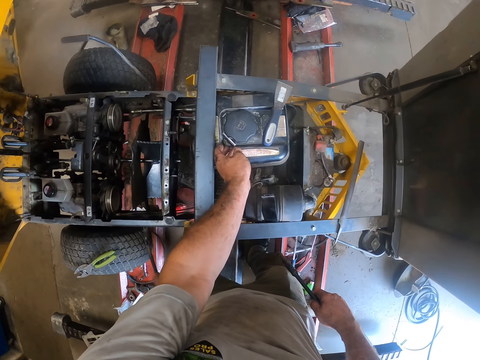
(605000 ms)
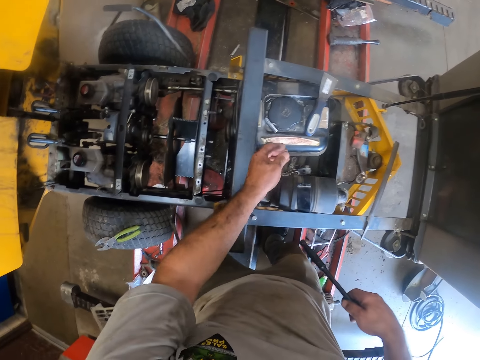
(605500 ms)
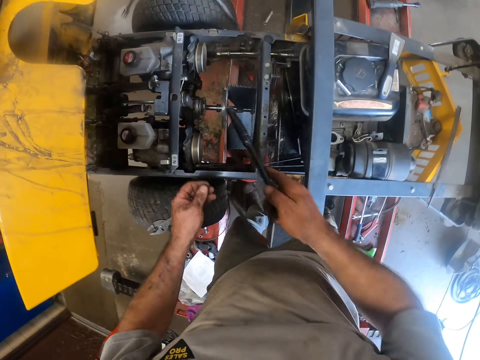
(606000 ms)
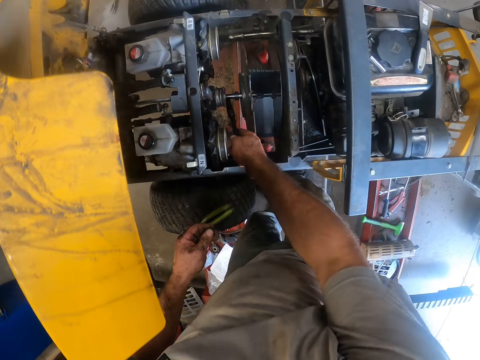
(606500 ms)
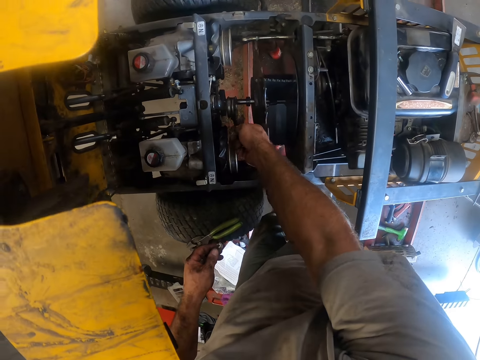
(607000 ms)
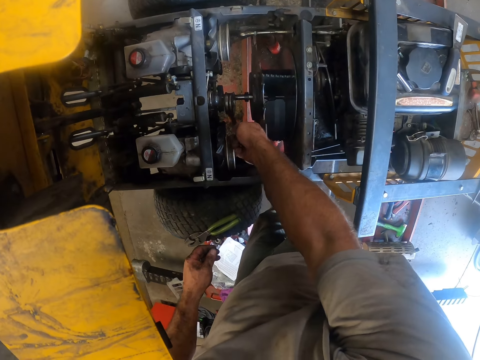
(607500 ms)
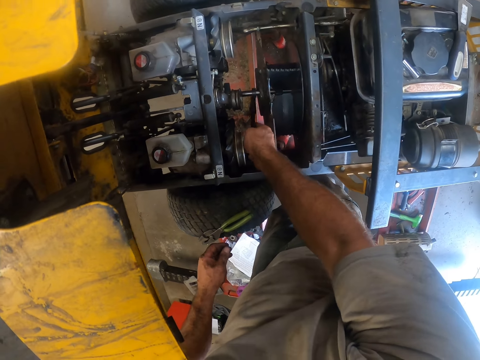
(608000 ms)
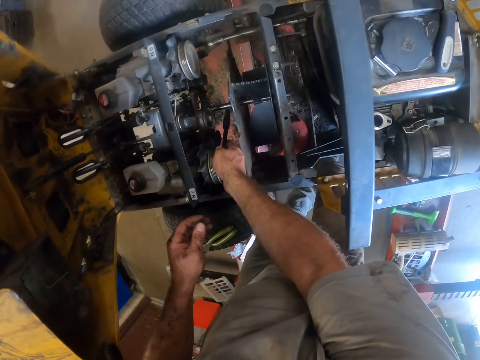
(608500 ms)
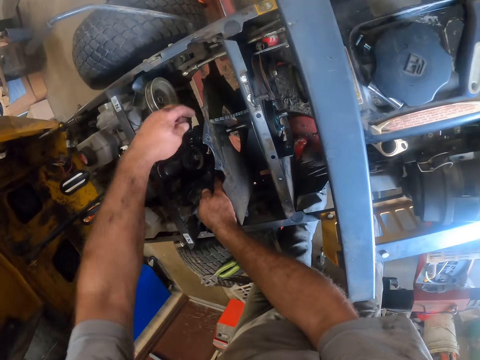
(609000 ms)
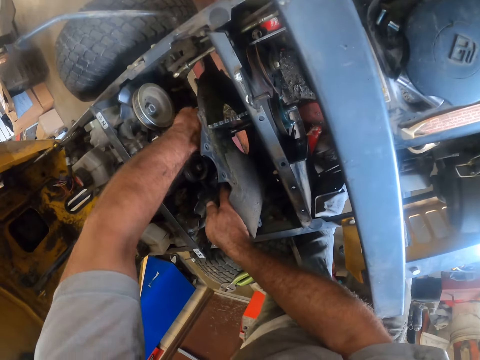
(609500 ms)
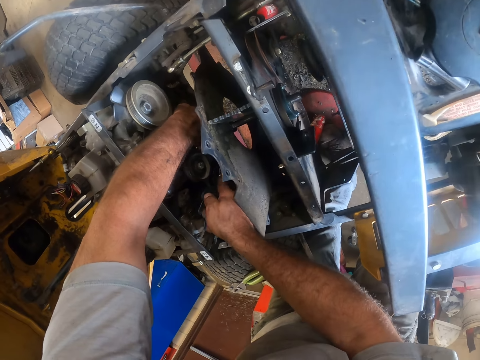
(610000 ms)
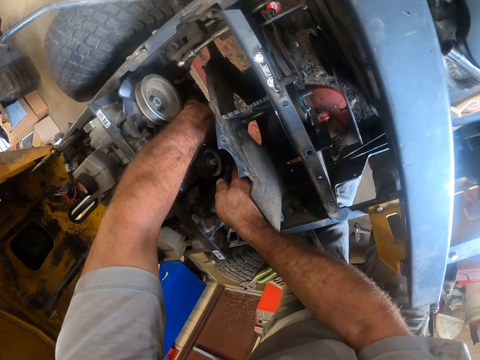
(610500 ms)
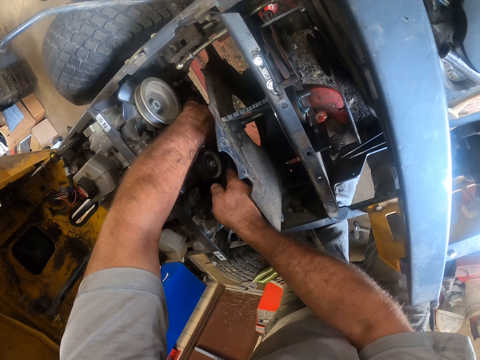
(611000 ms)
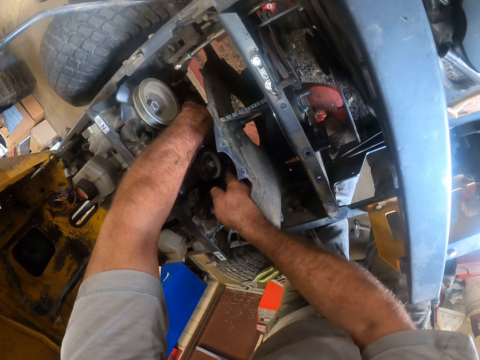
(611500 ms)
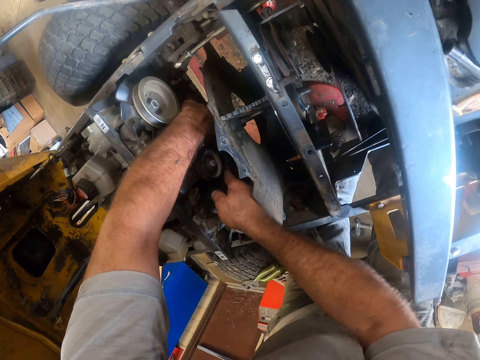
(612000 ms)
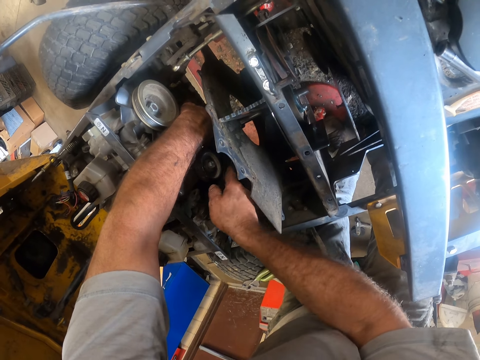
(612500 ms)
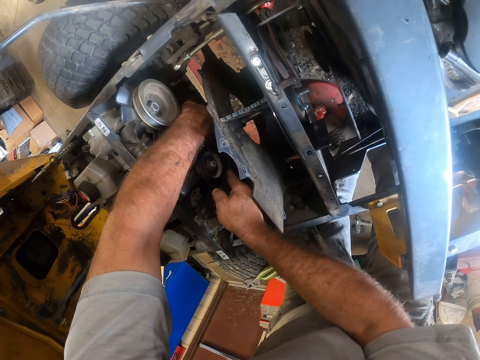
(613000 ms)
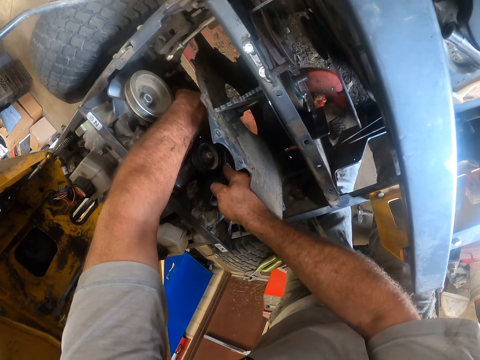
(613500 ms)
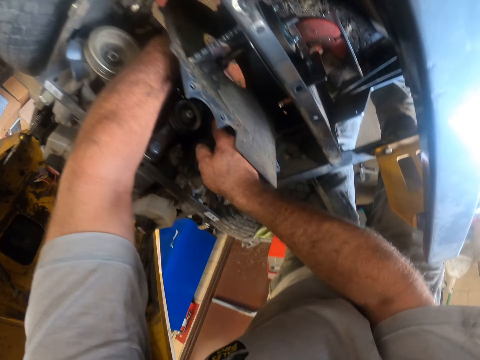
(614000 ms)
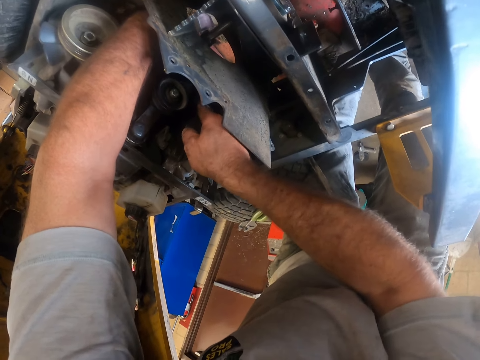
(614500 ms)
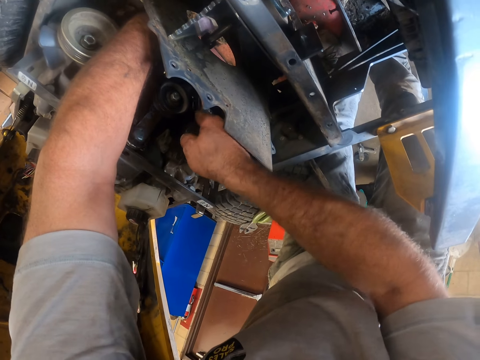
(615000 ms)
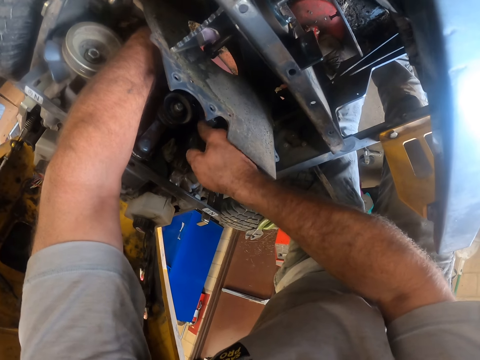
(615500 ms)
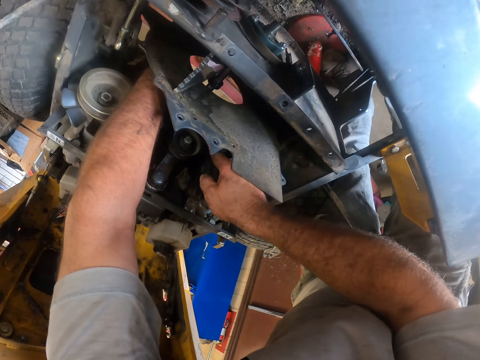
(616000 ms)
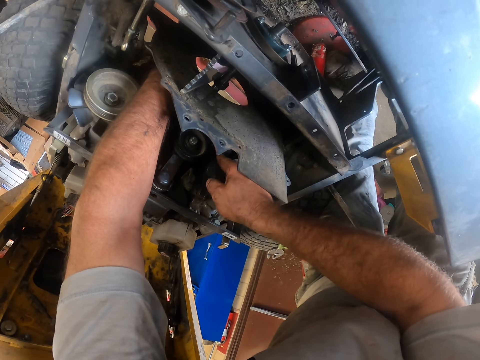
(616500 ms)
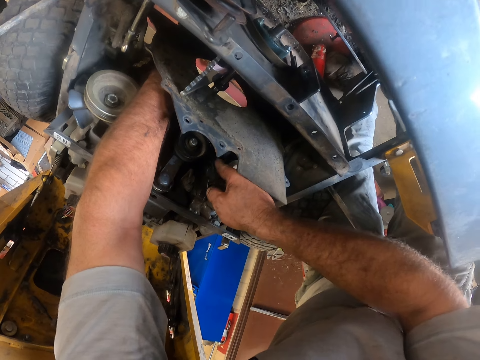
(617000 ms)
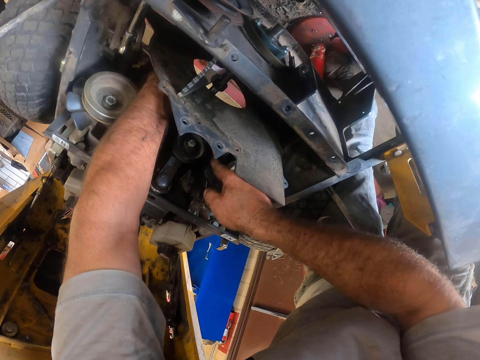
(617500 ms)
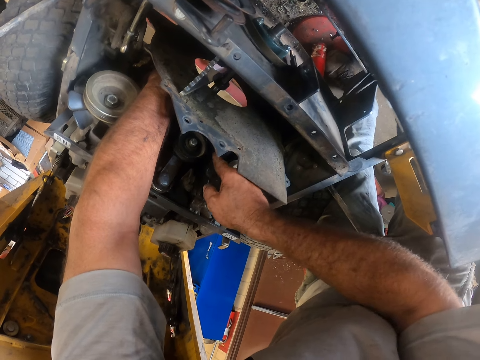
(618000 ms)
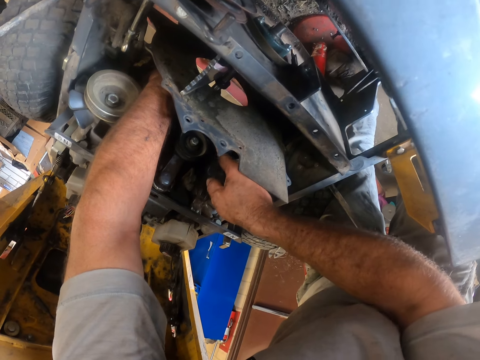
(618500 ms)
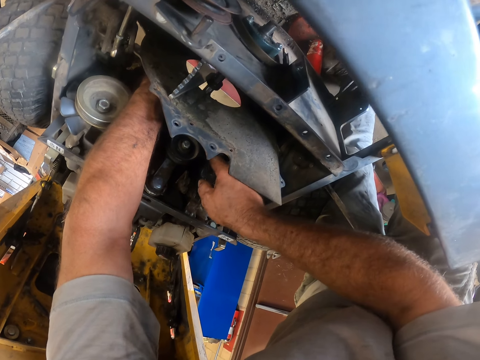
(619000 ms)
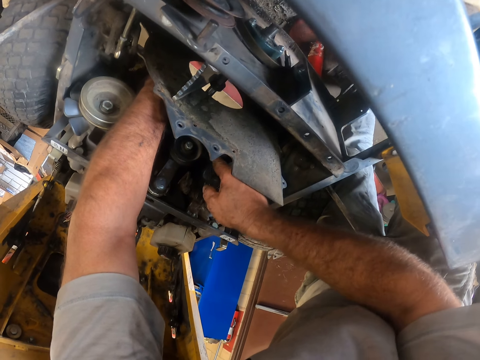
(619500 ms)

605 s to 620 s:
The camera wearer drops the box spanner on the lawn mower fuel tank with his left hand. He stretches to the tractor engine. He hits the engine part with the steel. He fixes the lawn mower with the spanner in his right hand. He stretches the left hand to the engine. He holds part of the engine with the left hand. He joins his left hand to fix the lawn mower. He hits the engine with the steel in the right hand.

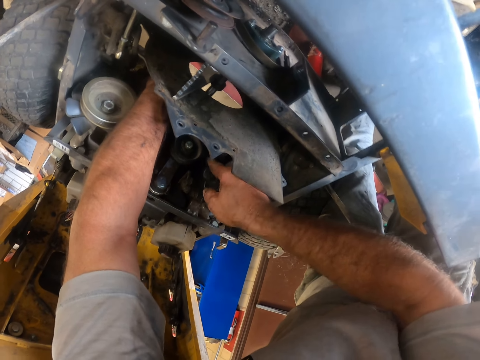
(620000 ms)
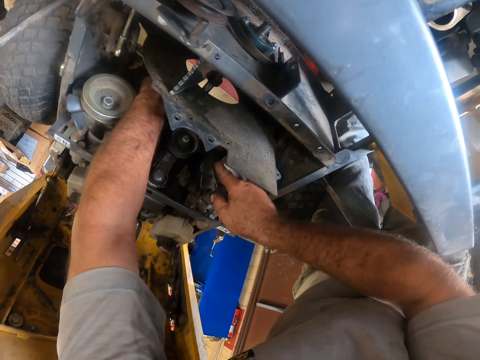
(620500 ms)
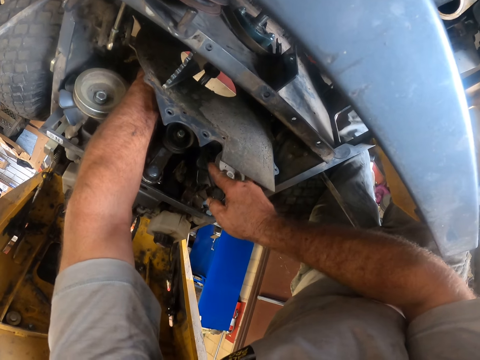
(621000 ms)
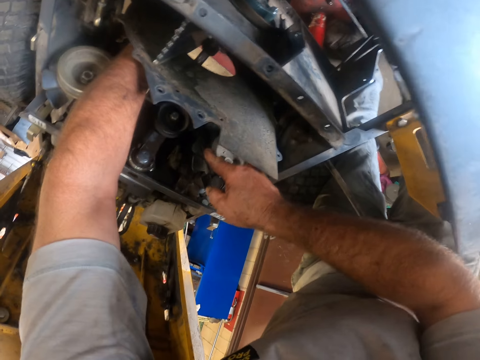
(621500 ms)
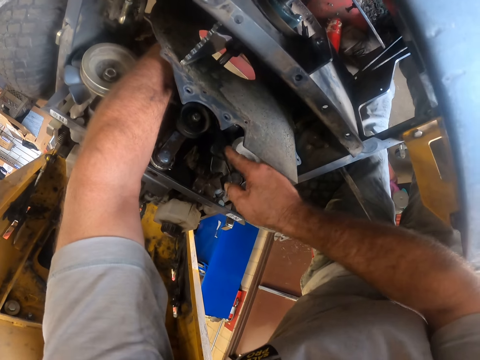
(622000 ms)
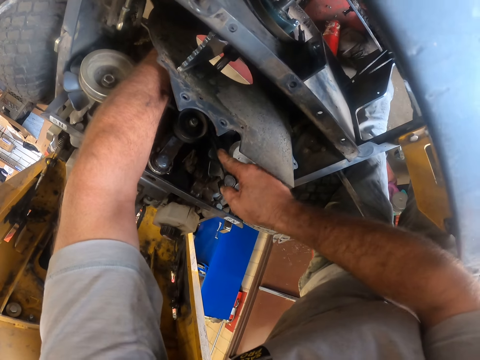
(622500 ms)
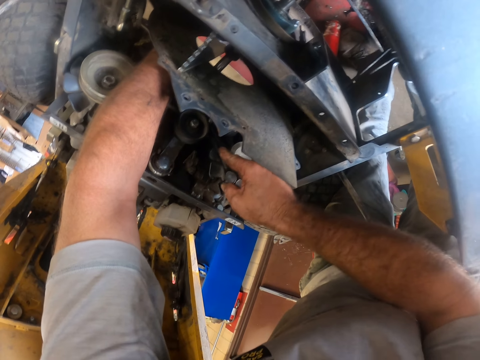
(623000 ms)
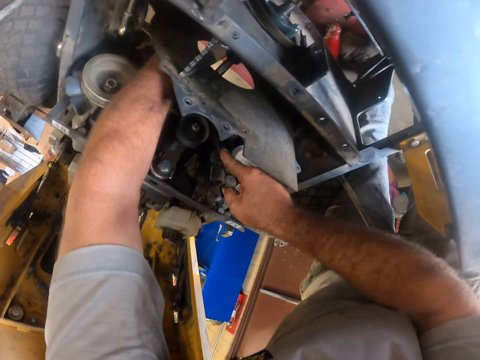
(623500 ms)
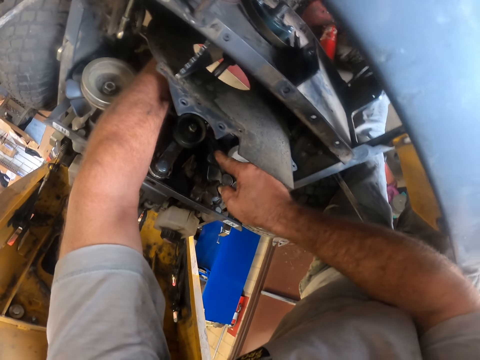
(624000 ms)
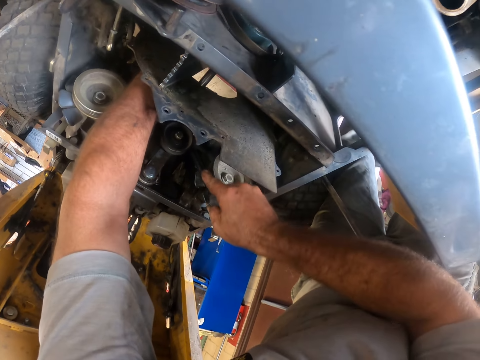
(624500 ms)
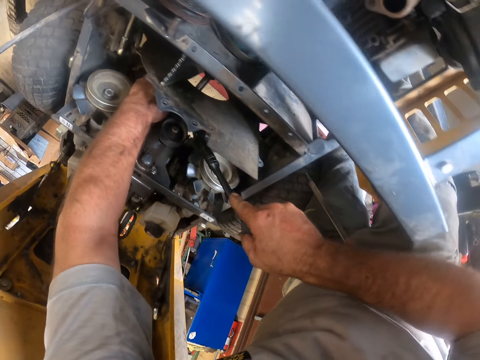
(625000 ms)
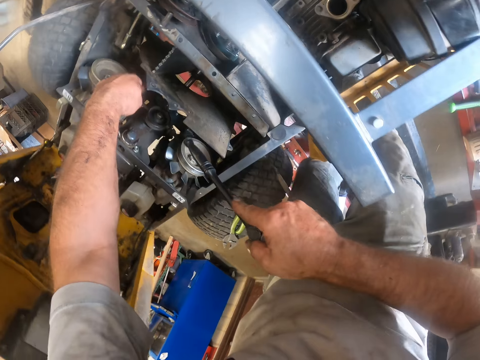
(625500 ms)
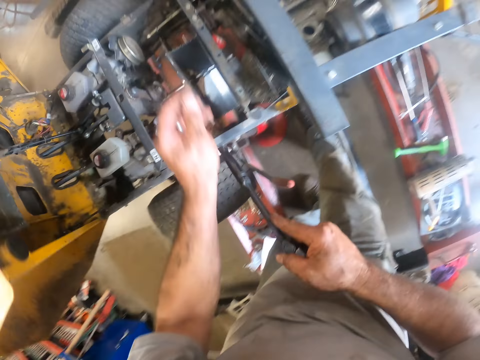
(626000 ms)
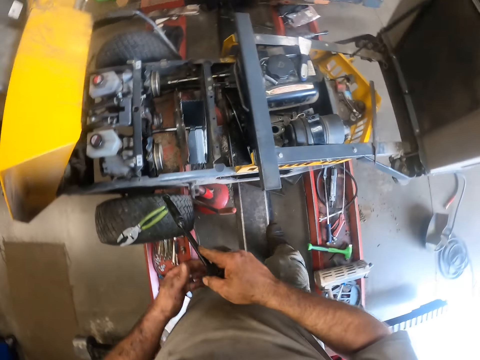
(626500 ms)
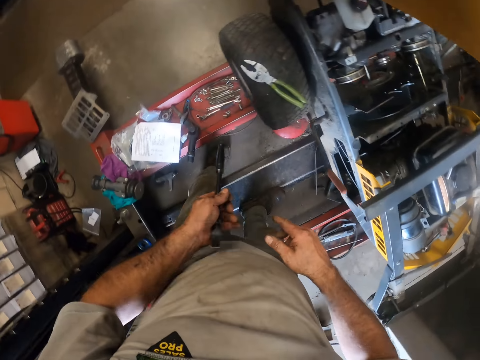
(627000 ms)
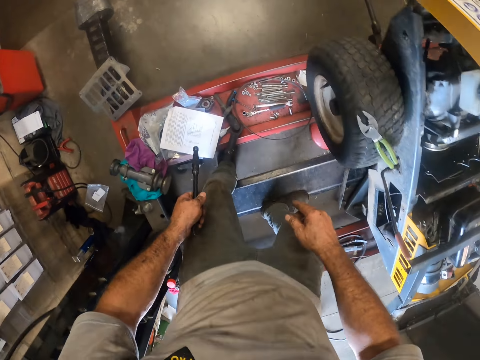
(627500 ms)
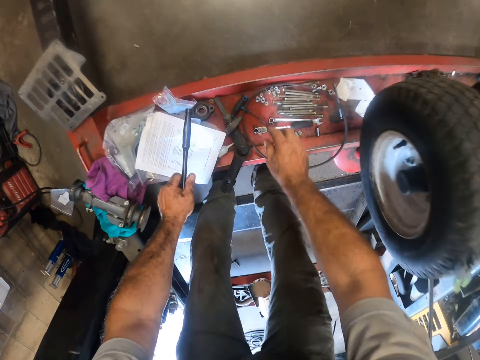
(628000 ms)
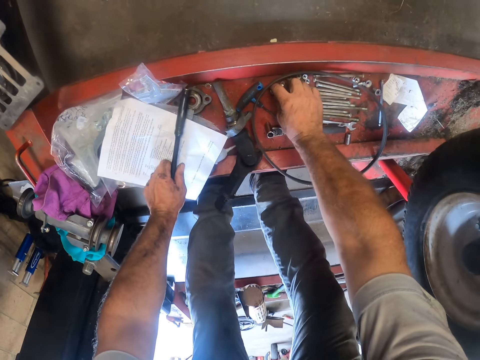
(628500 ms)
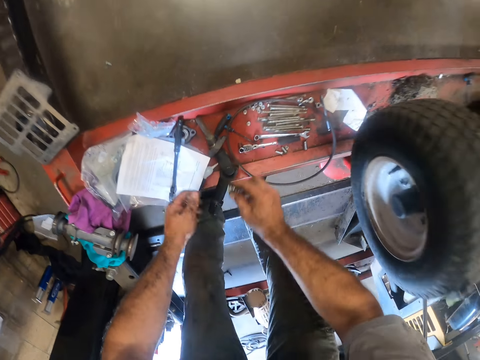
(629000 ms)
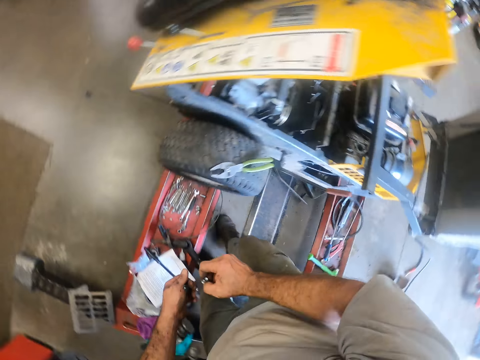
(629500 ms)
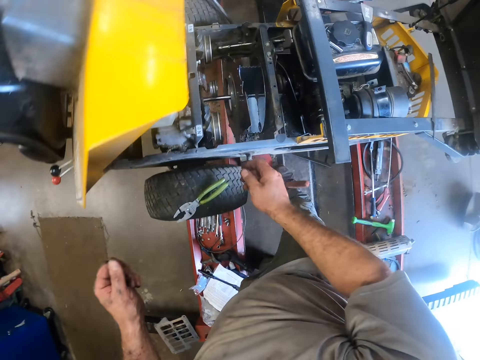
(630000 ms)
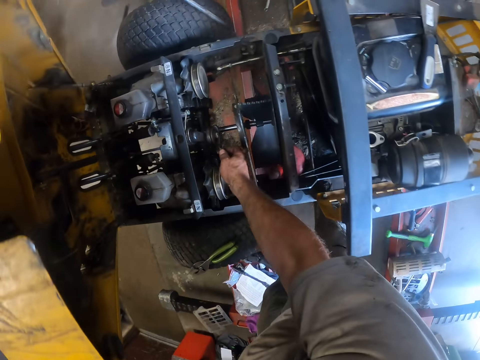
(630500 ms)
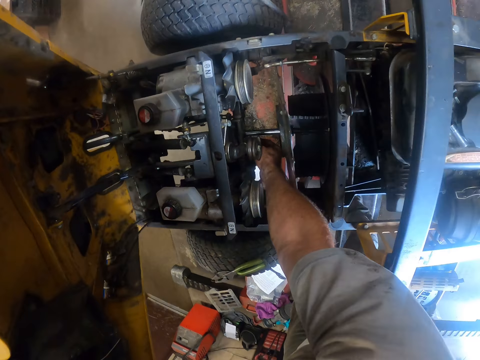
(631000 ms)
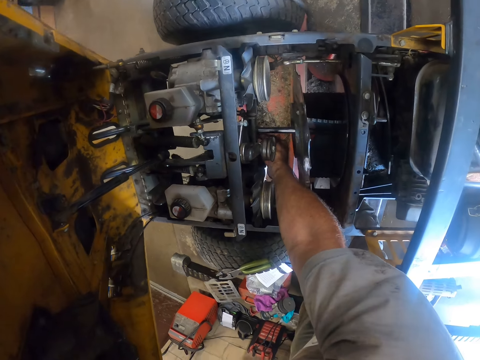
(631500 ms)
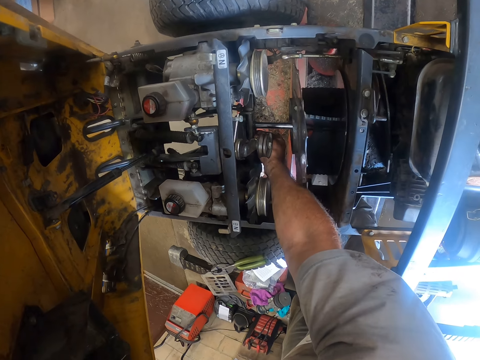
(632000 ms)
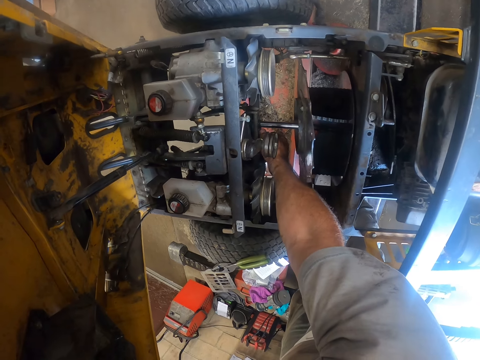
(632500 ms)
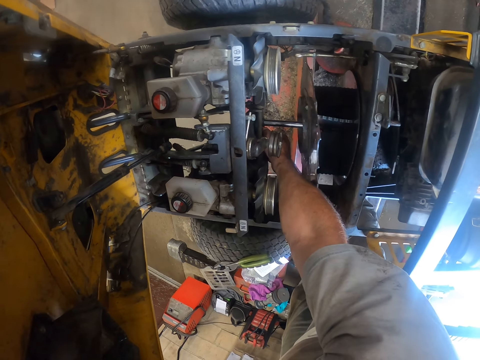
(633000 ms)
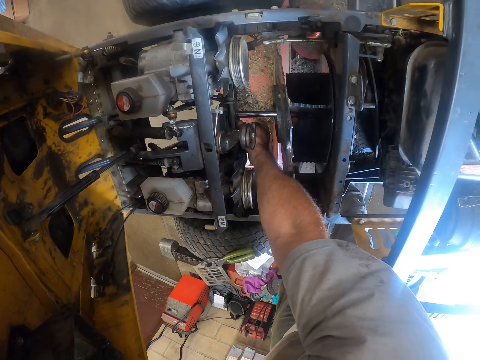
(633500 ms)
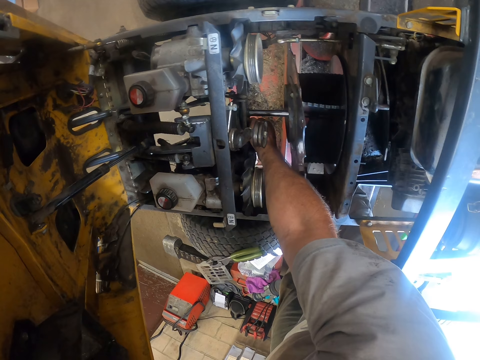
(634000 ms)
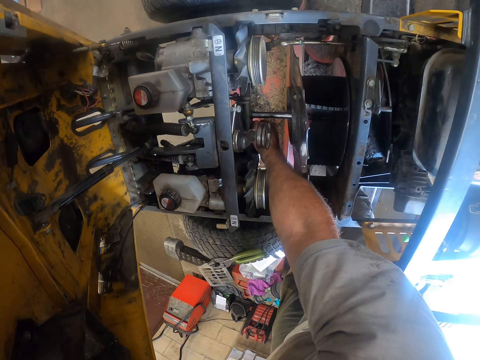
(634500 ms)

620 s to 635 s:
The camera wearer lifts the steel or spanner from the engine. He lifts the left hand from the engine. He passes the spanner to his left hand from his right hand. He bends on the car lift. He picks a bolt nut from the mower worktable. He picks ratchet sockets from the lift. He drops the spanner on a manual on the mower worktable. He stands. He shifts one ratchet socket to the left hand. He stretches to the tractor. He screws the bolt nut in the lawn mower with his right hand. He turns the socket in the right hand on the tractor's engine.
